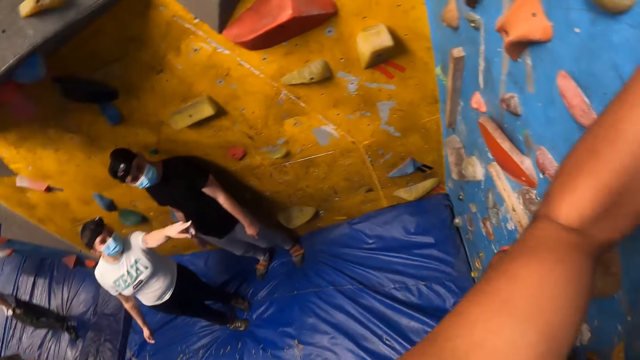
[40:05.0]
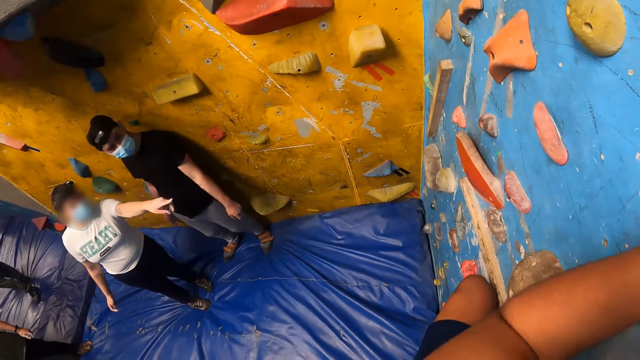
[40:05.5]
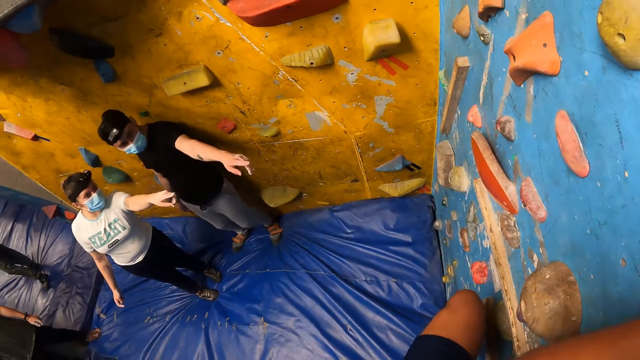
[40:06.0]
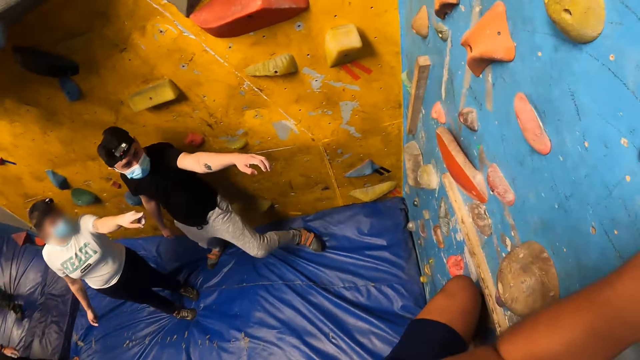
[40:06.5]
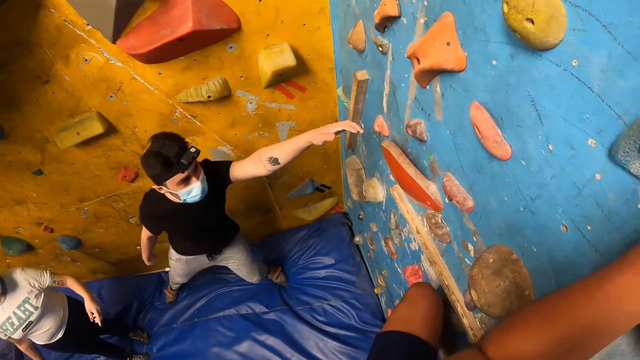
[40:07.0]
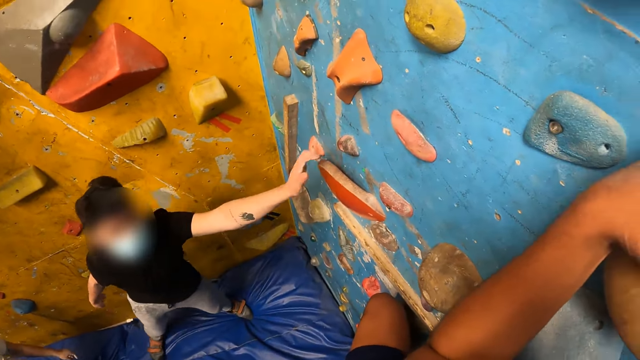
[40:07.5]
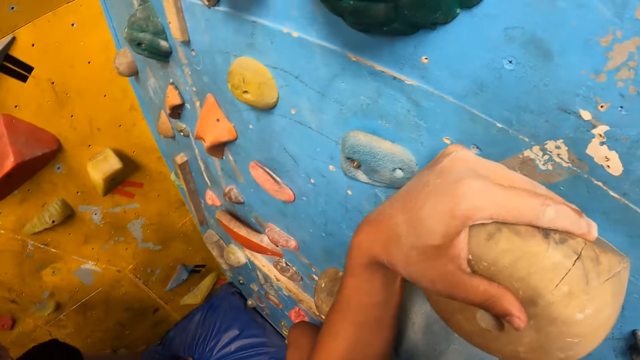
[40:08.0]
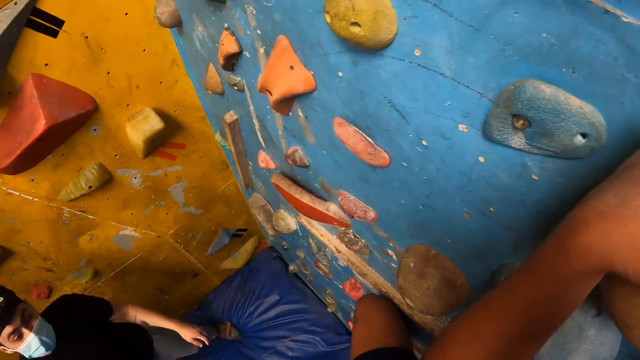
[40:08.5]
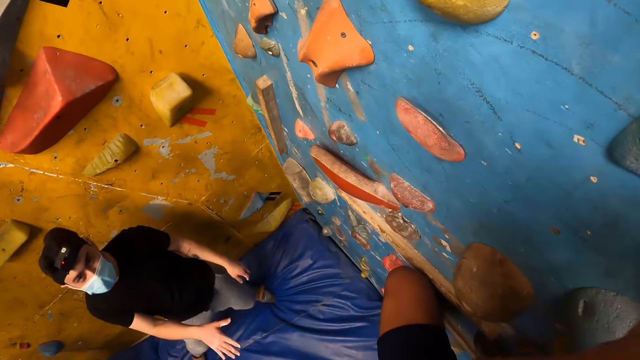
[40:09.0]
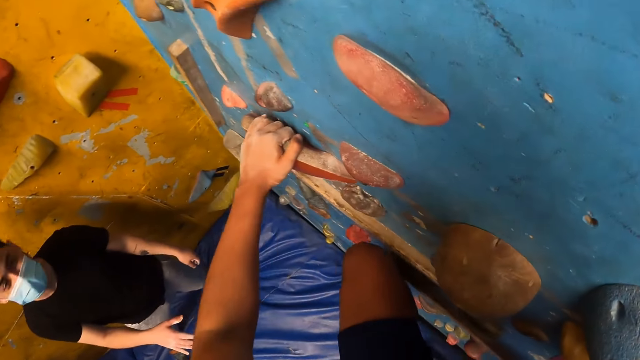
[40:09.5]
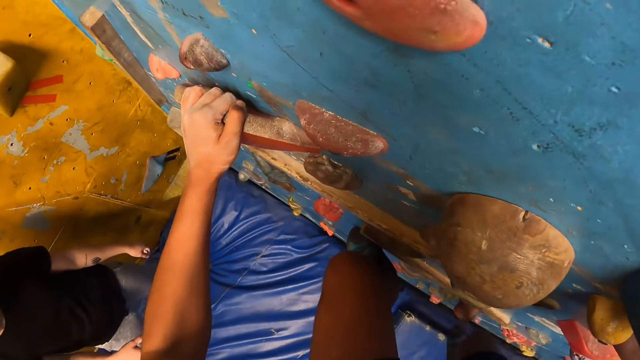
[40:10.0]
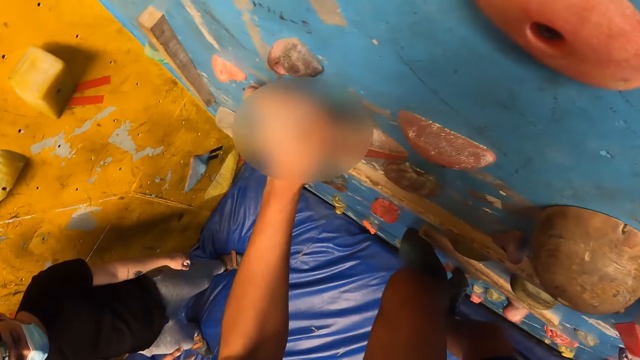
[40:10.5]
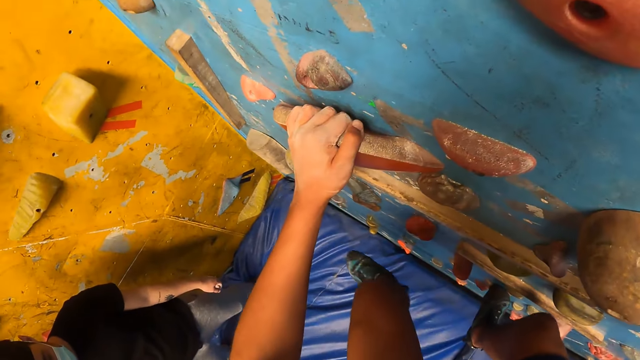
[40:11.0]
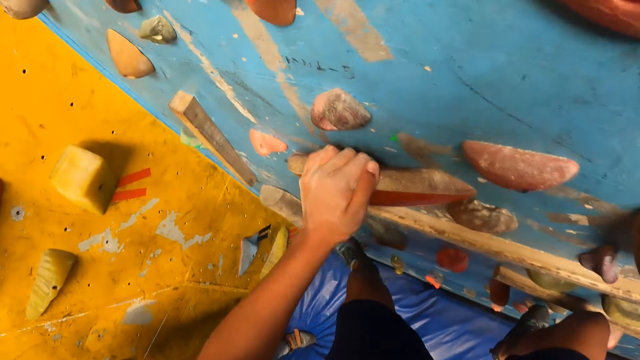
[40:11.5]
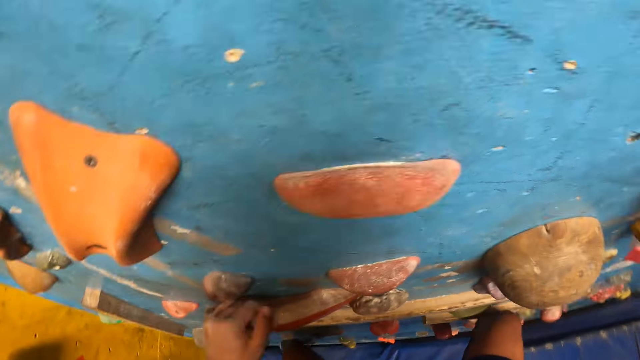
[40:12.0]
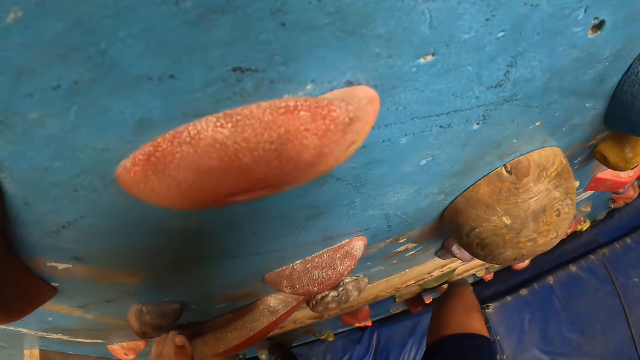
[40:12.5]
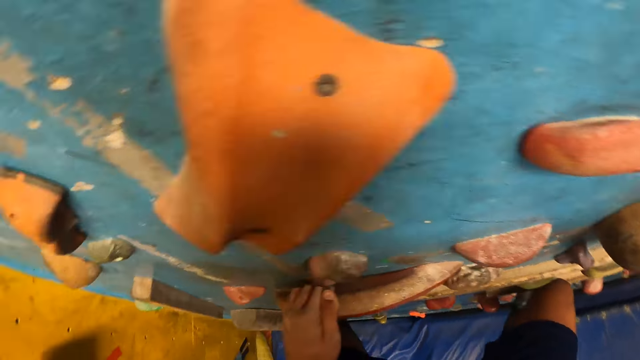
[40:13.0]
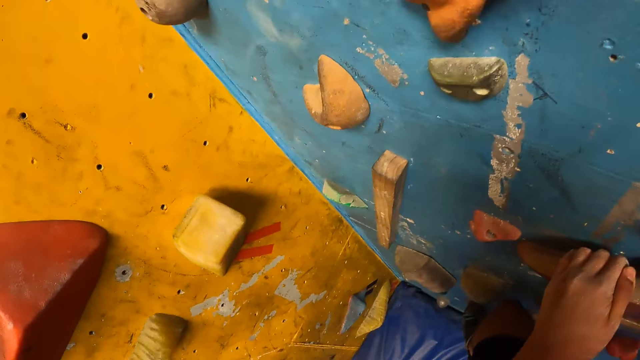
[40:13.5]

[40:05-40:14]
The man touches the climbing hold on the bouldering wall with his left hand. The camera wearer descends the wall climber.

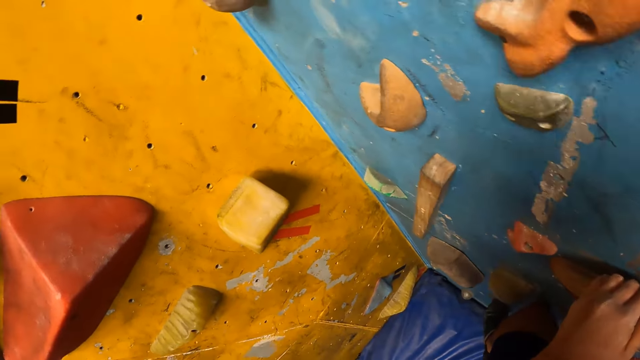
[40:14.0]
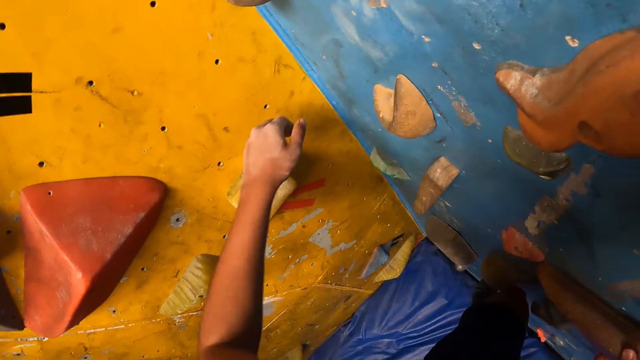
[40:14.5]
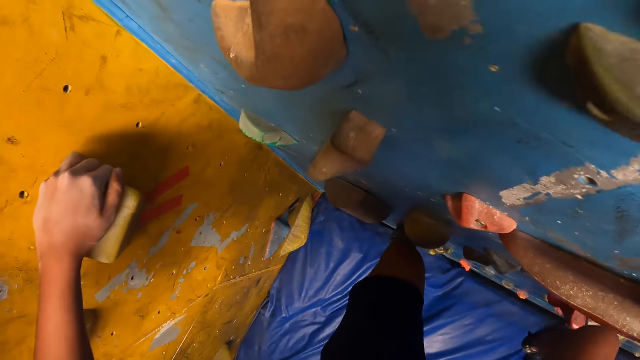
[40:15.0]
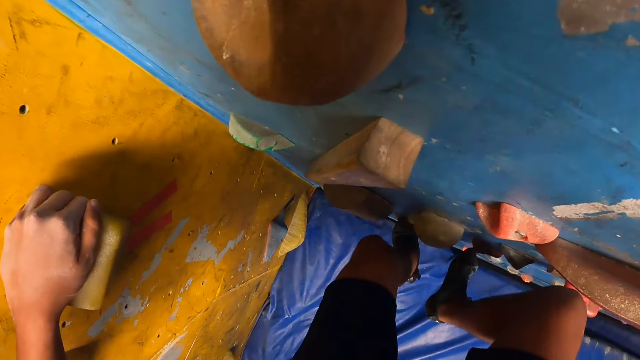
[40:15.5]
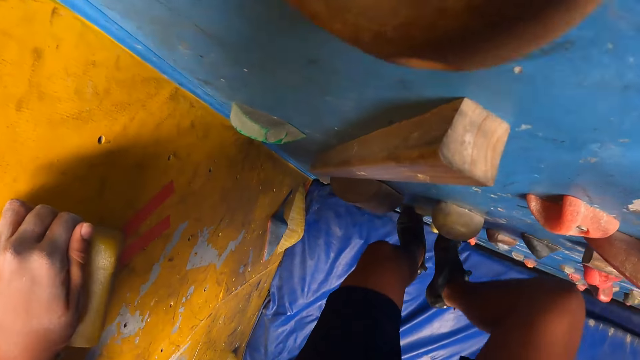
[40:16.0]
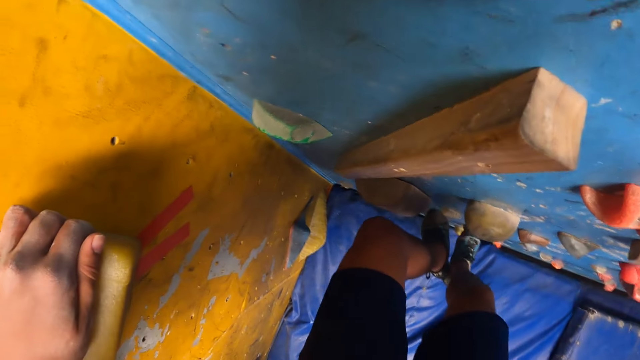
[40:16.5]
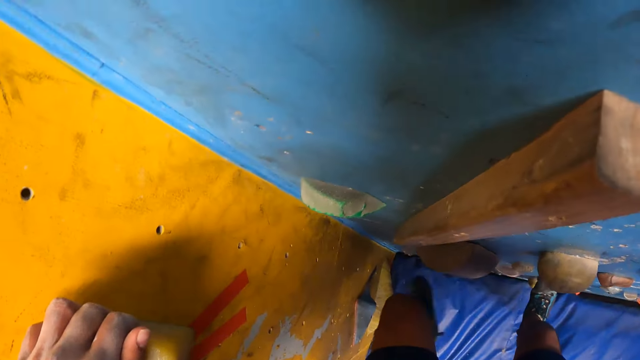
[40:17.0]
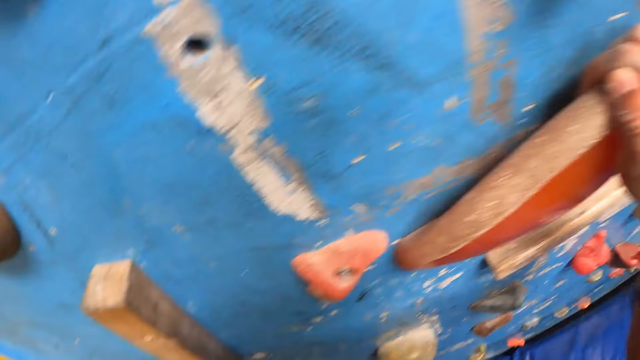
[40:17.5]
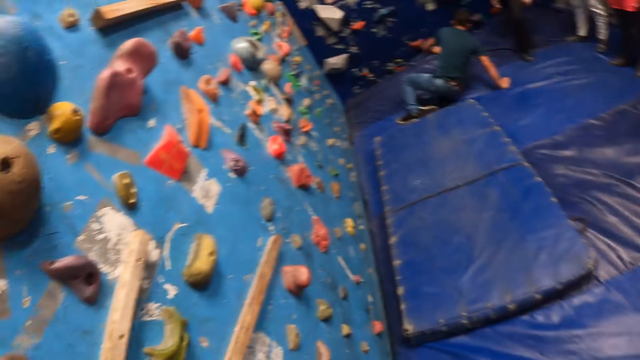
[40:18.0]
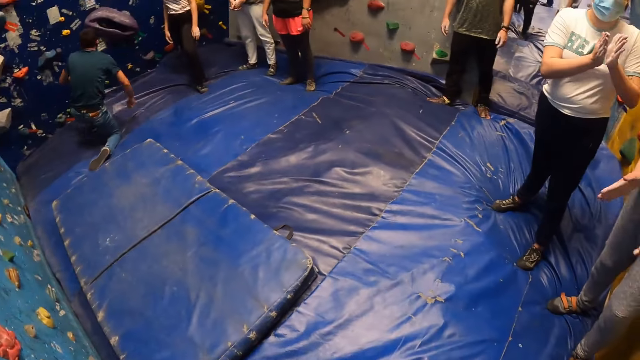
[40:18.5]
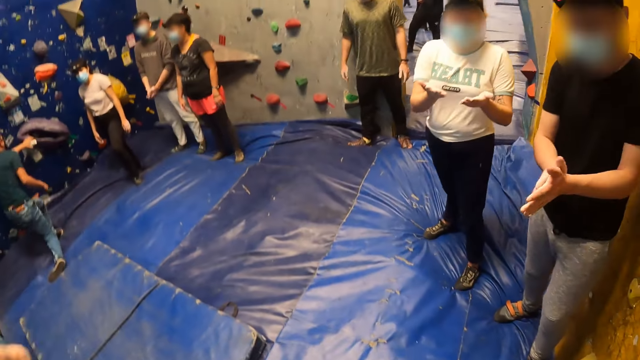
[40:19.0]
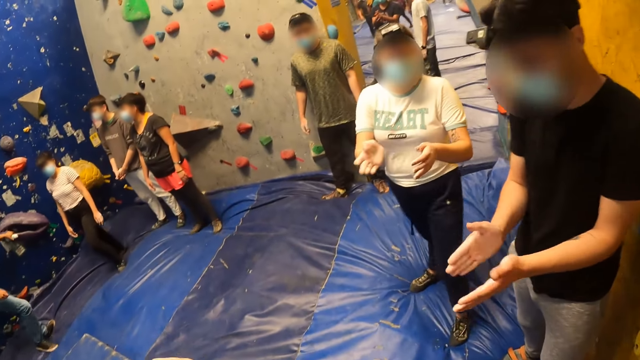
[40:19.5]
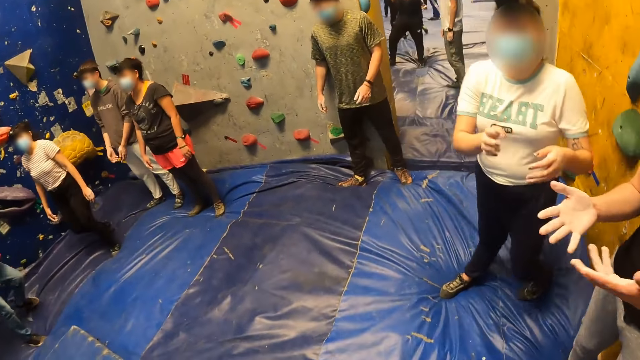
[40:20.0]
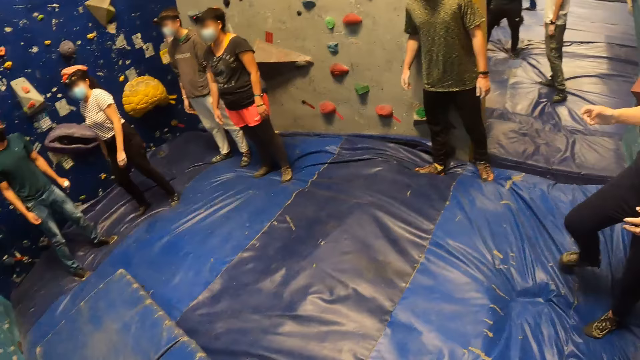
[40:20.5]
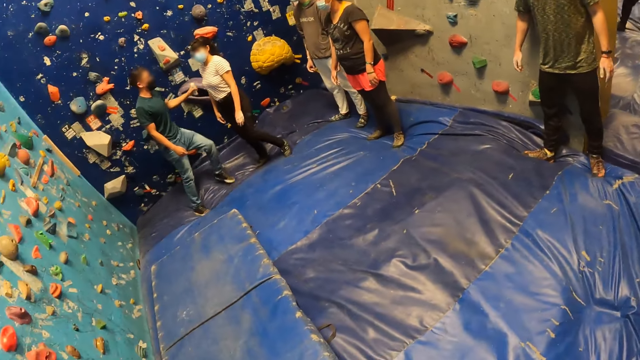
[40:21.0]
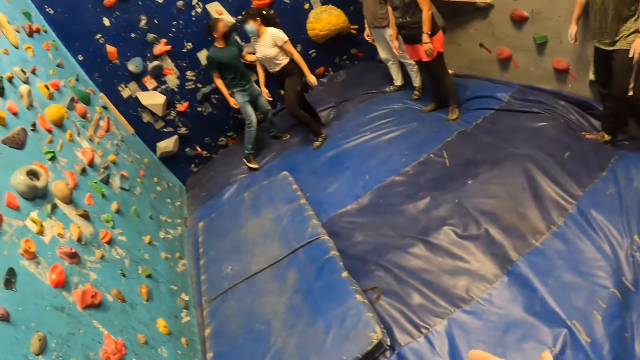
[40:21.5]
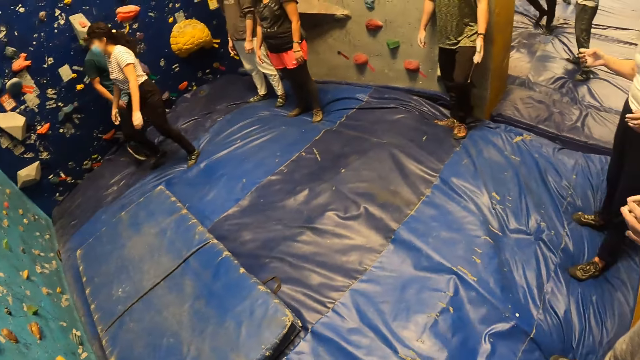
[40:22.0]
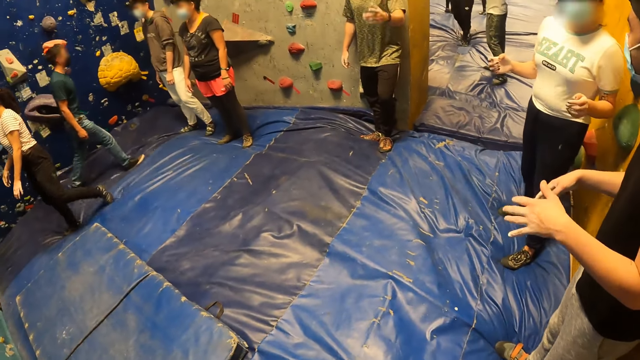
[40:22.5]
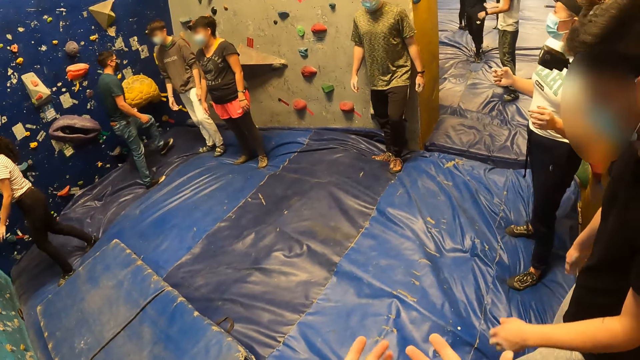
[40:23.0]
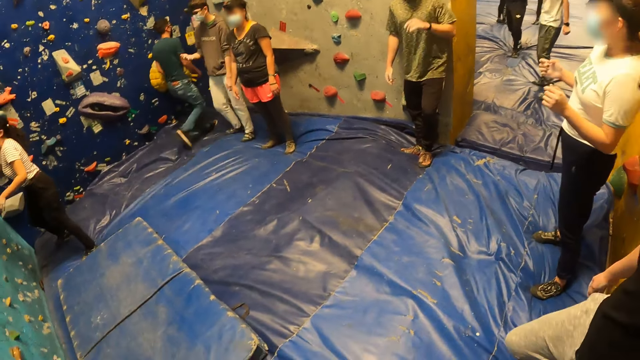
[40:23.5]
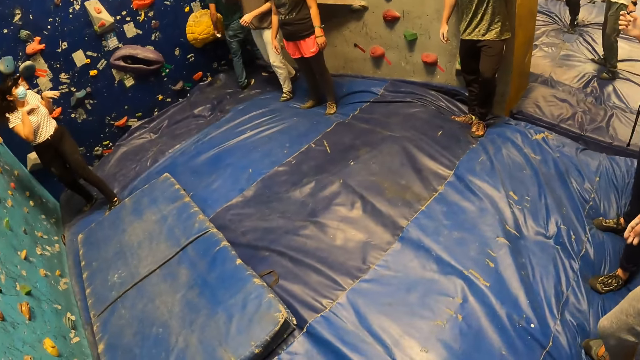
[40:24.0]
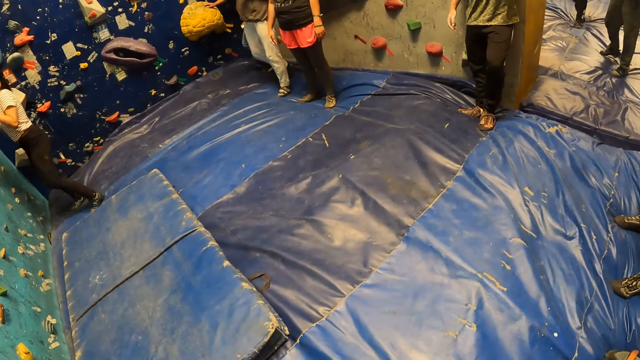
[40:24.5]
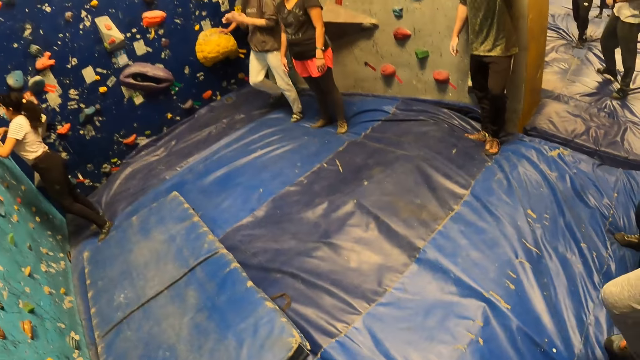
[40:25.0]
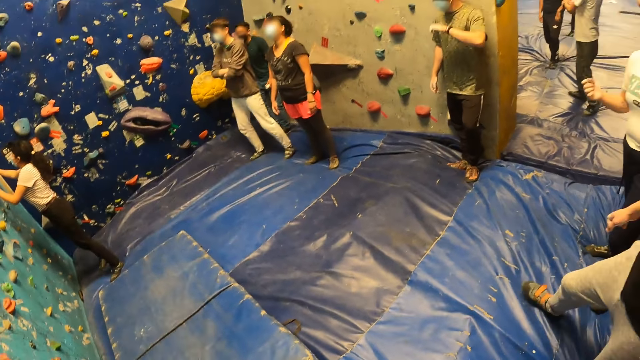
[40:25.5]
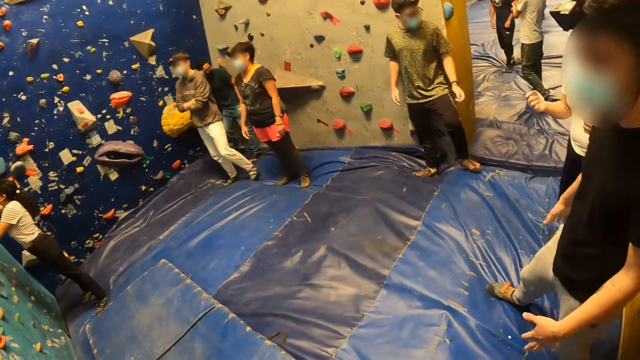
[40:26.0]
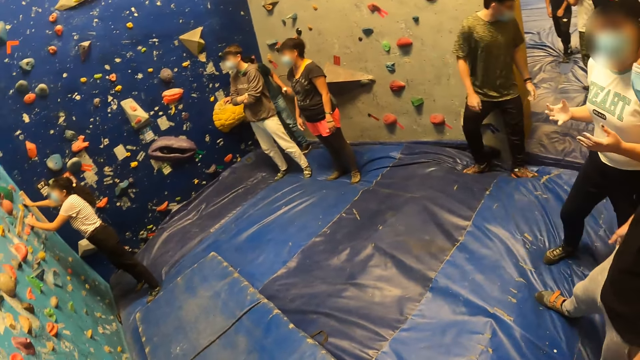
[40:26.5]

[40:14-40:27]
The camera wearer climbs and jumps off the bouldering wall onto the bouldering mat. They look around and raise their right hand. A woman climbs the bouldering wall with the climbing hold.
